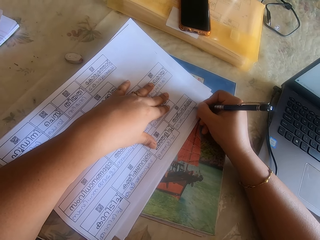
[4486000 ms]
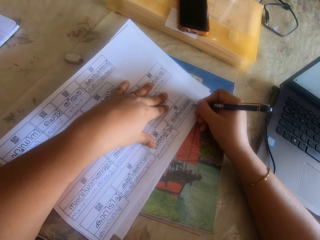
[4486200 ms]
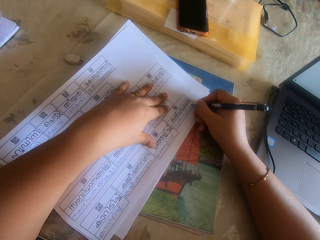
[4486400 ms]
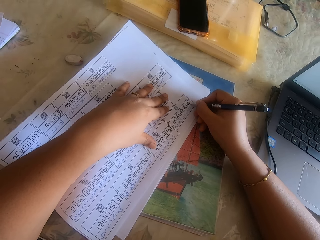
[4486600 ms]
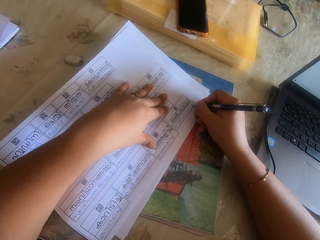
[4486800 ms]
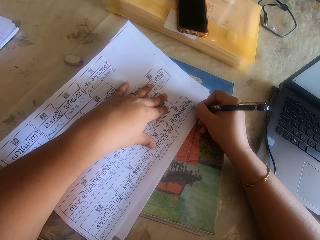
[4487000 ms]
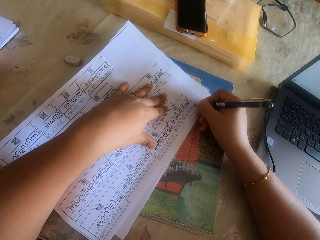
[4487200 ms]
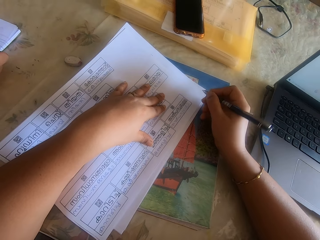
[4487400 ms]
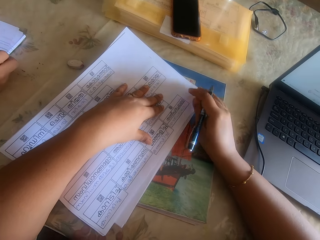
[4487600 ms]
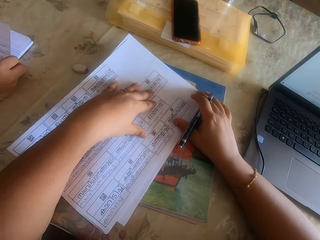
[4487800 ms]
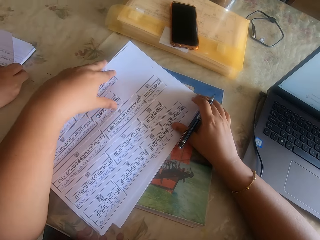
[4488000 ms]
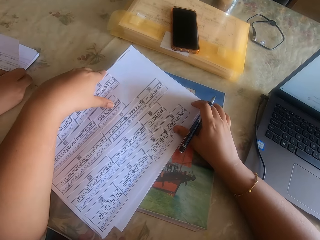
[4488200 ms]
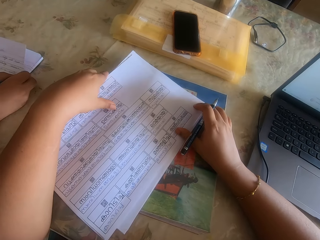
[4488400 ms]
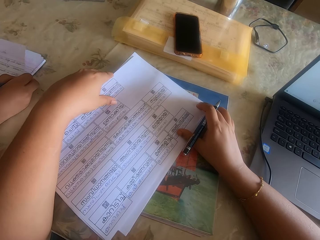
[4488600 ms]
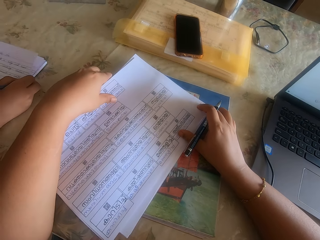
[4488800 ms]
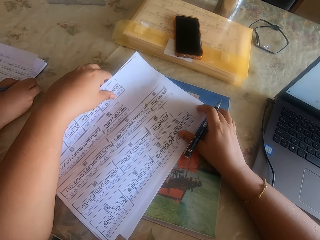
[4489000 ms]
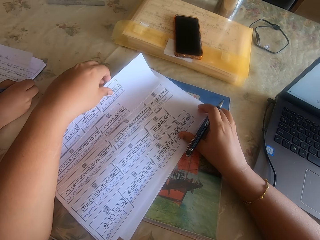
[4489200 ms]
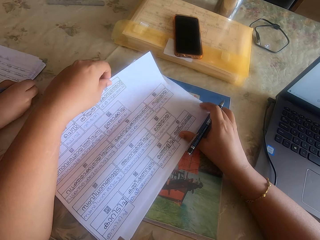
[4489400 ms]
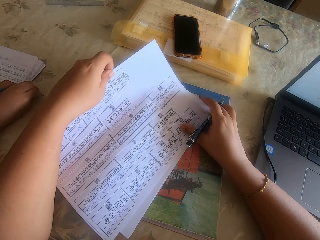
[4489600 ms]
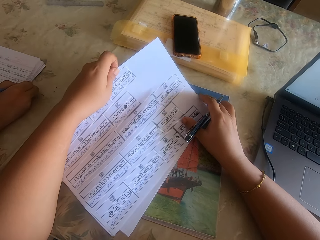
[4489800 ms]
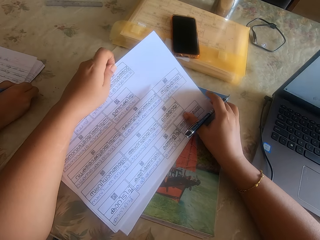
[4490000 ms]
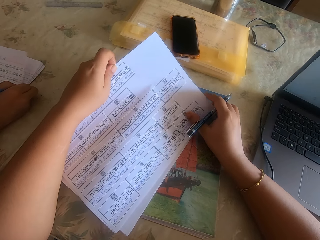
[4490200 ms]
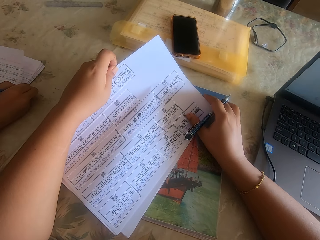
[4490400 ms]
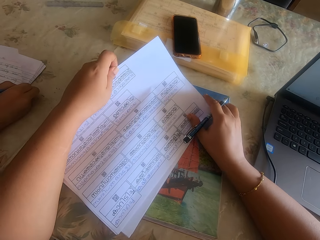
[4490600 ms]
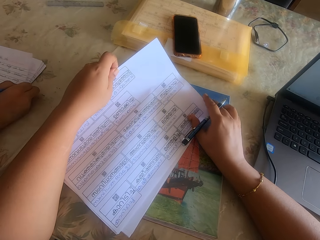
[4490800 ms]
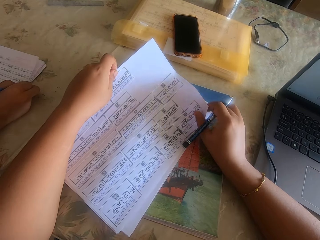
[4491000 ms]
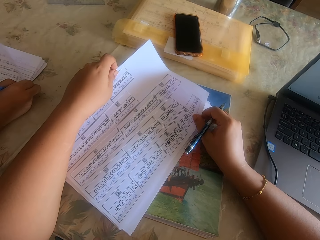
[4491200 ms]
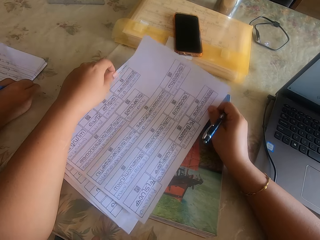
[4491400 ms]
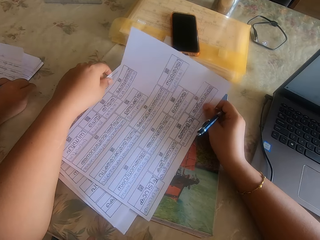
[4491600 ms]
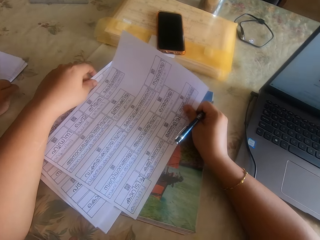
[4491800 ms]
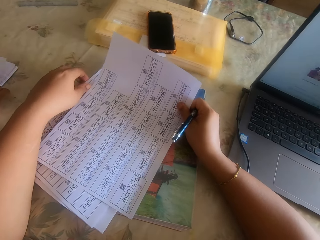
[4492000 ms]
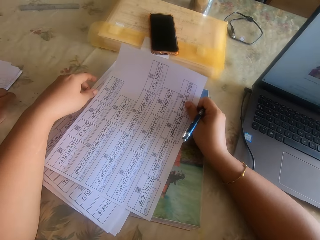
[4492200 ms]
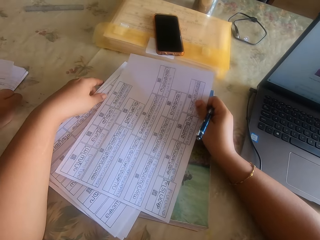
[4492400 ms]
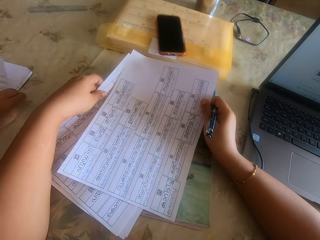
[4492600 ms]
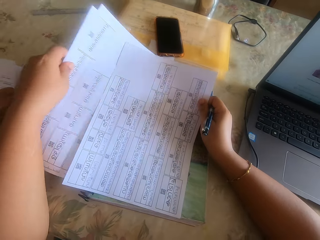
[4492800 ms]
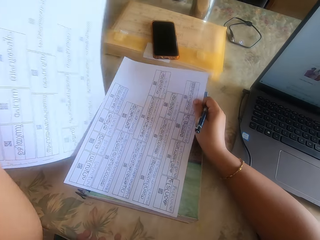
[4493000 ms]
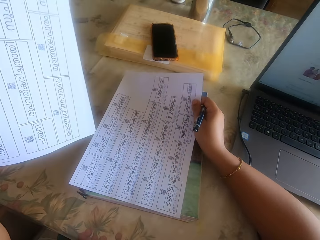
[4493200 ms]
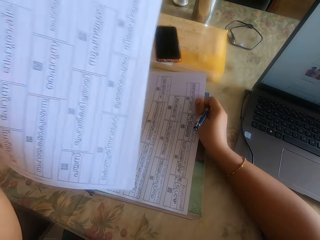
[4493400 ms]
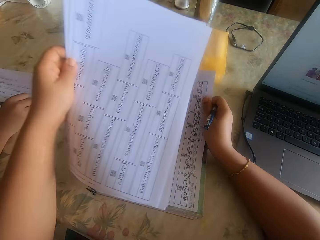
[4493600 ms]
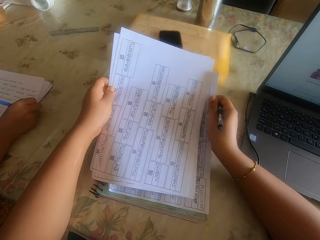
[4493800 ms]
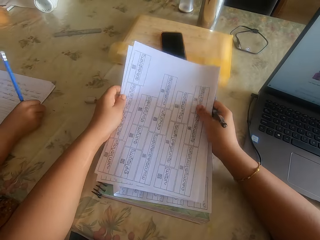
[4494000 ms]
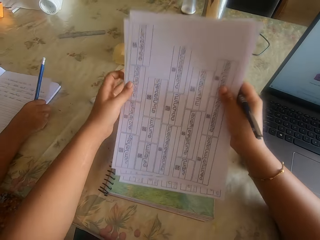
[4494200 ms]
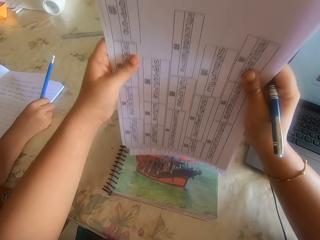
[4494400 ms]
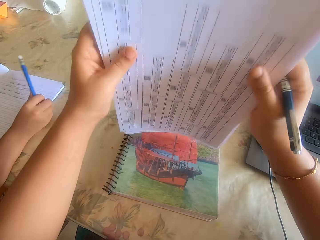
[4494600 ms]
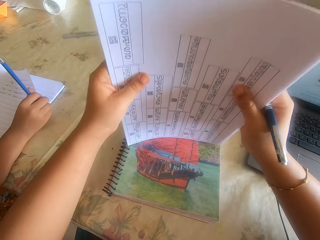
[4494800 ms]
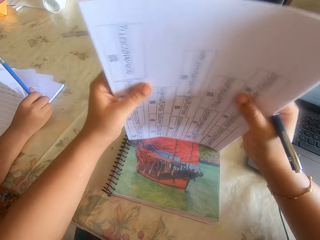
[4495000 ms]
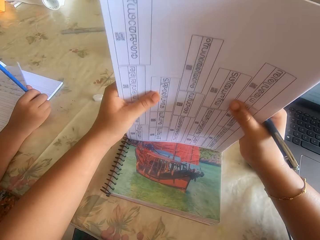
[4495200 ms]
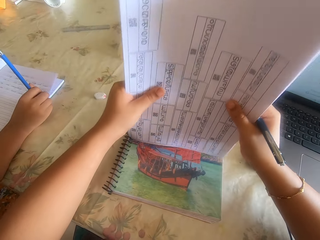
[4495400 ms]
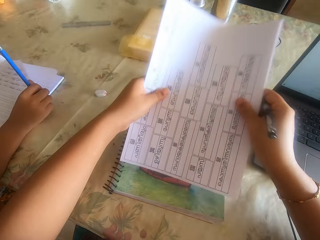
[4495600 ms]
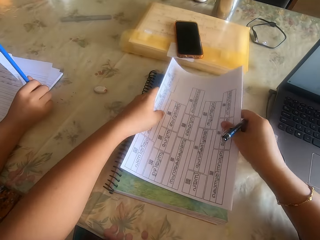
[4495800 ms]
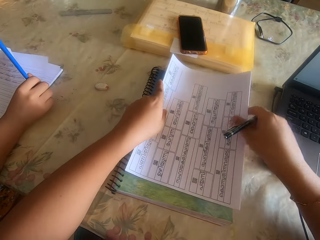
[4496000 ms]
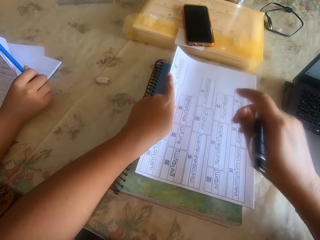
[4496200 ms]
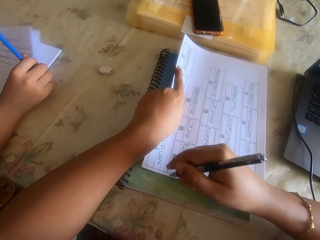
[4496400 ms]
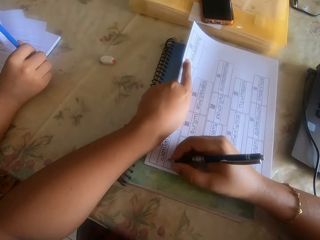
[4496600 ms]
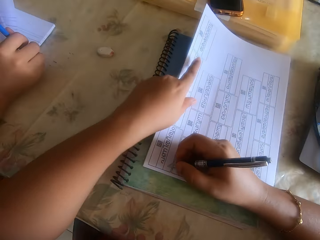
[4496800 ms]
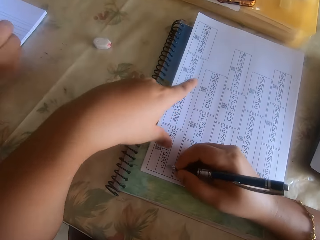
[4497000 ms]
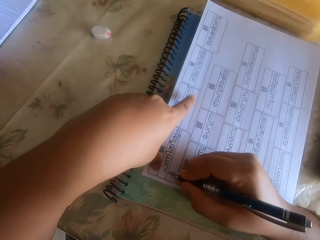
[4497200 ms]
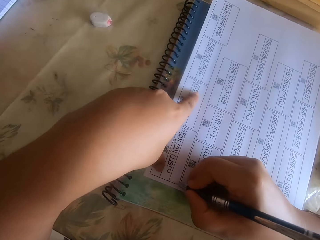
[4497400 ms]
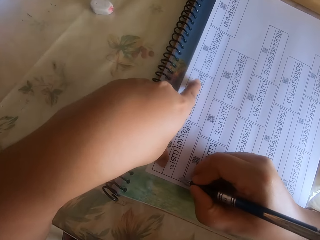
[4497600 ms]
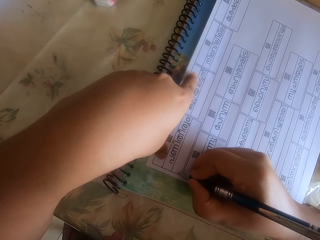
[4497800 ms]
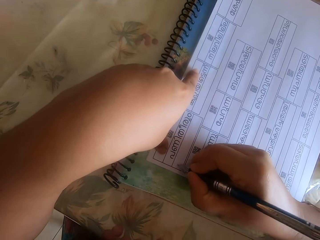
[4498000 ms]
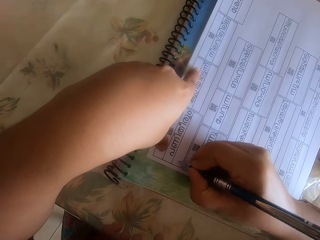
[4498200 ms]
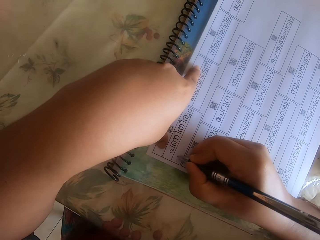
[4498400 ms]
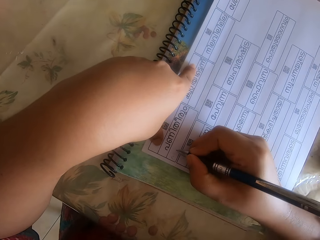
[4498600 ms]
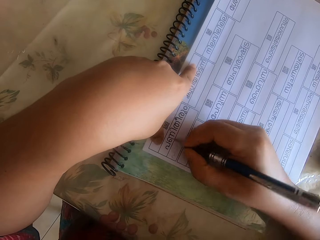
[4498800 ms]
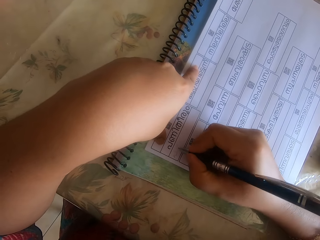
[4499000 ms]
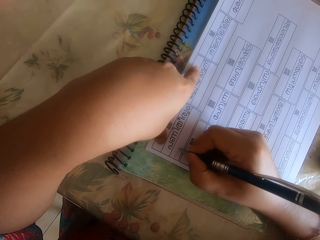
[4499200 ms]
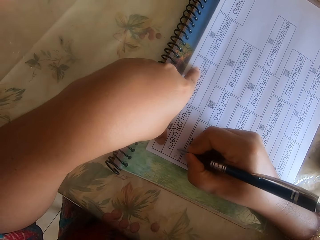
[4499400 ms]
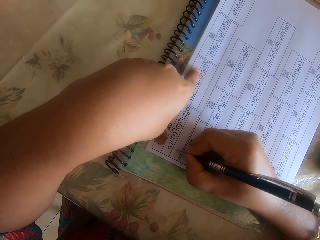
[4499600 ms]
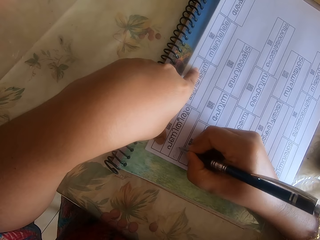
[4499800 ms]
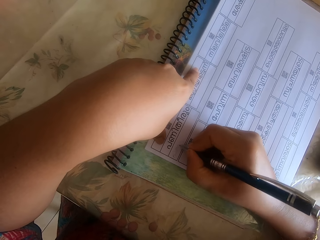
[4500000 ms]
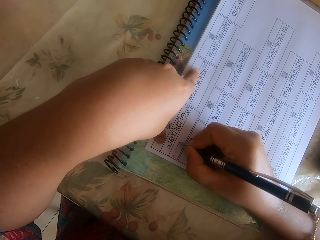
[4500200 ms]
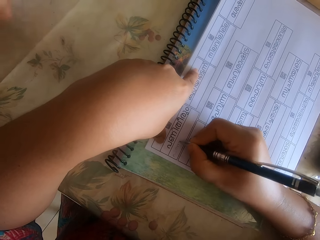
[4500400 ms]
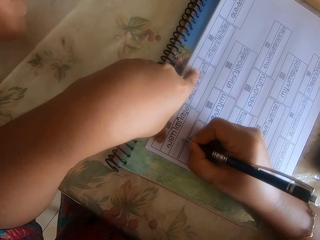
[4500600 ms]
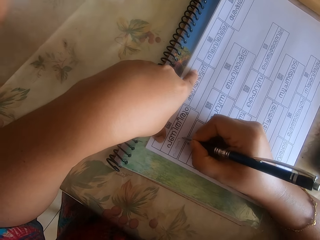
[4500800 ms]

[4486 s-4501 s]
The camera wearer picks up the paper with her left hand. She picks up papers from the book on the desk with her left hand. She flips a piece of paper. She places the papers in her left hand on the paper on her right hand. She holds the papers with both hands. She adjusts the papers on the desk with both hands. She places the papers on a book with both hands. She writes on the paper on the desk with the pen in her right hand.

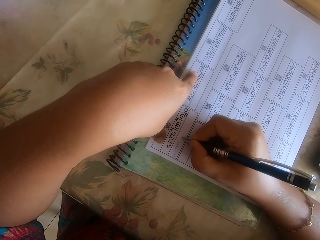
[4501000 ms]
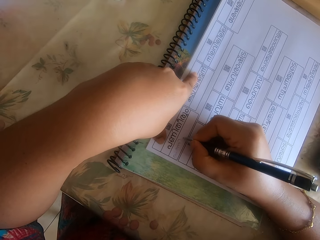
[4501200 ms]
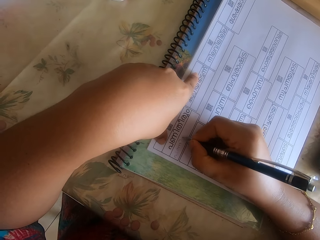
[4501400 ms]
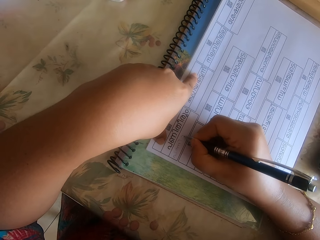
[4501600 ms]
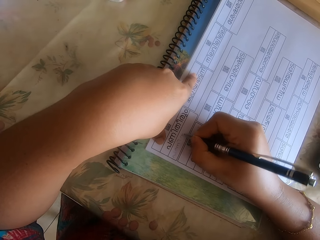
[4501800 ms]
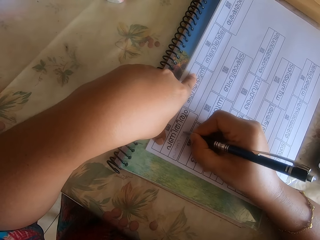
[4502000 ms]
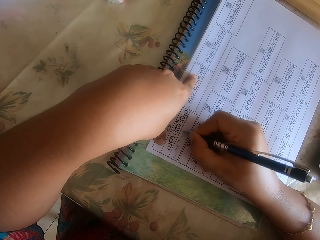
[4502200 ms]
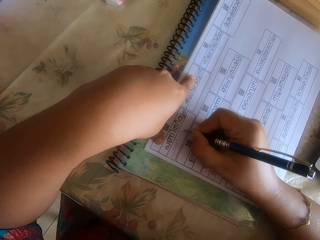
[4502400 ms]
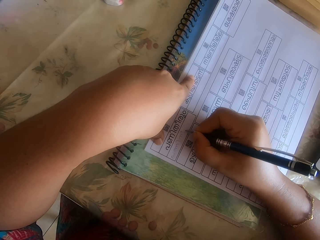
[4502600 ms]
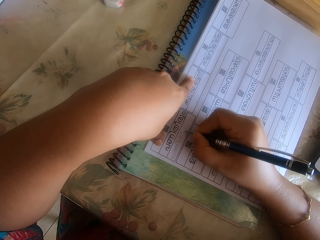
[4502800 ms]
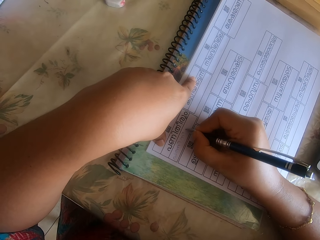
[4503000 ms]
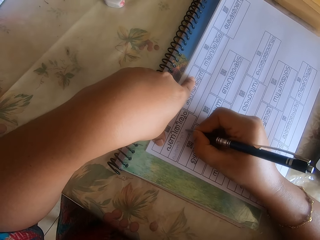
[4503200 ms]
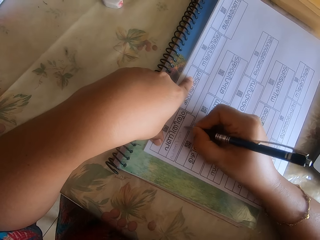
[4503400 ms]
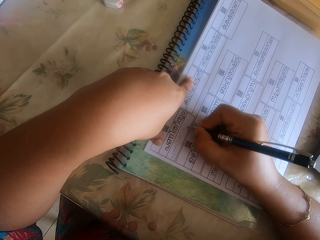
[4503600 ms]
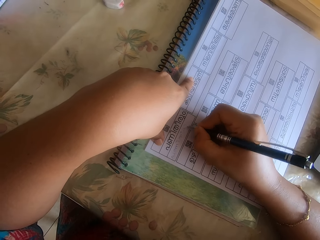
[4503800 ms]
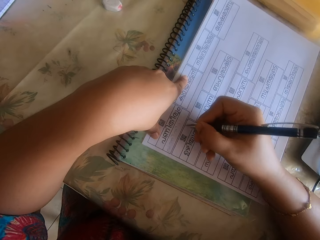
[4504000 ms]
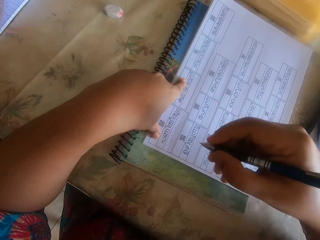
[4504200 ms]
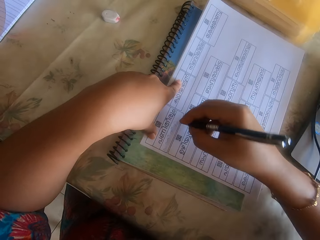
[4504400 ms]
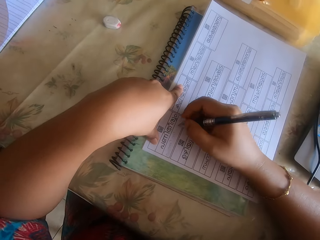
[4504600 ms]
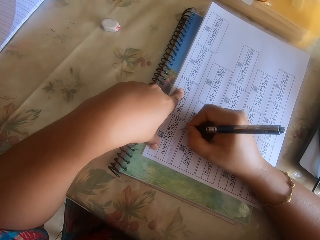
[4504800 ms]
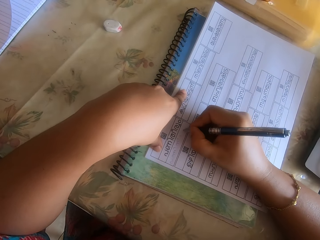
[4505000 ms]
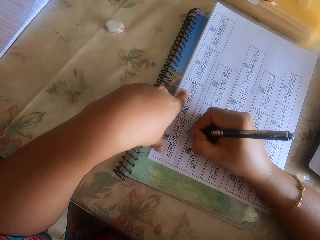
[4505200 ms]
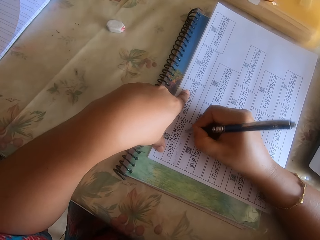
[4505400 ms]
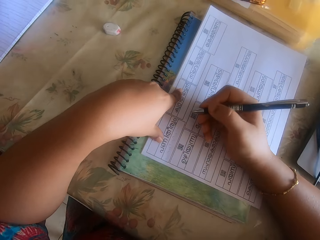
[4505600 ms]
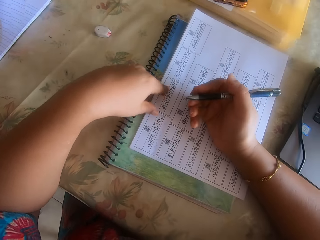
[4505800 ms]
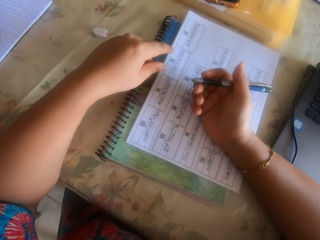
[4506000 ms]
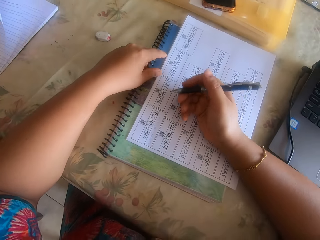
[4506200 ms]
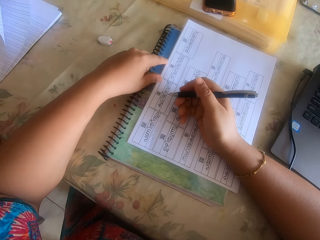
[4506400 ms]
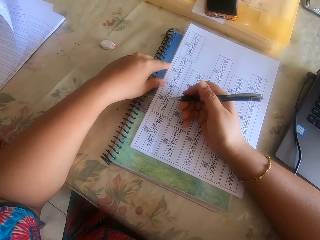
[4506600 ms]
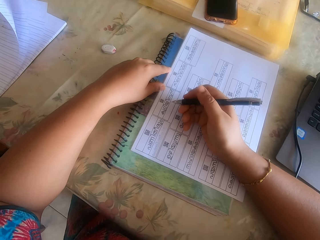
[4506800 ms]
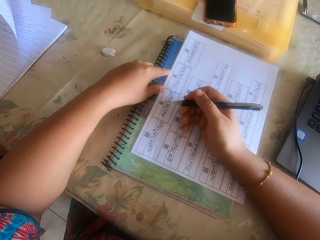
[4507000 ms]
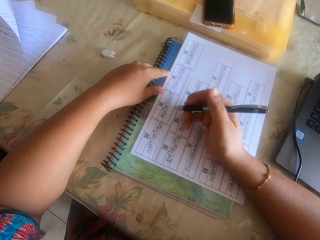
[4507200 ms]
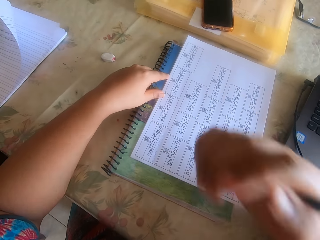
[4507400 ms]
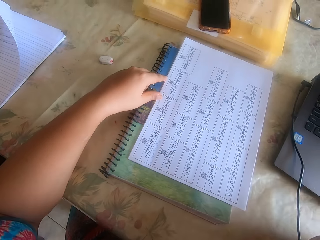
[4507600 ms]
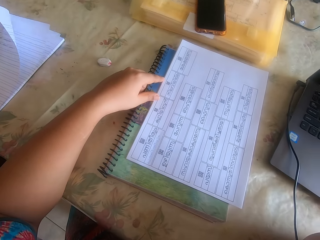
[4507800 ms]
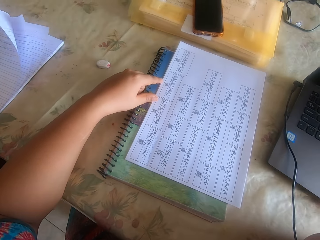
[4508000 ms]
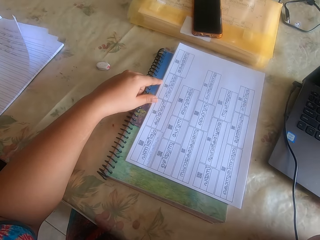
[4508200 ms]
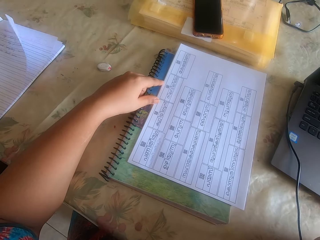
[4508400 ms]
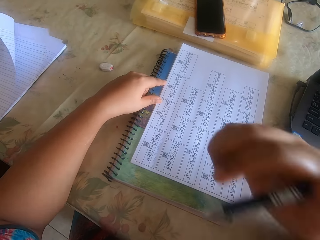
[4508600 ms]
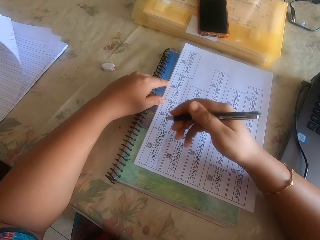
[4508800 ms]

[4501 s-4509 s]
The camera wearer raises the pen in his right hand to his face.
